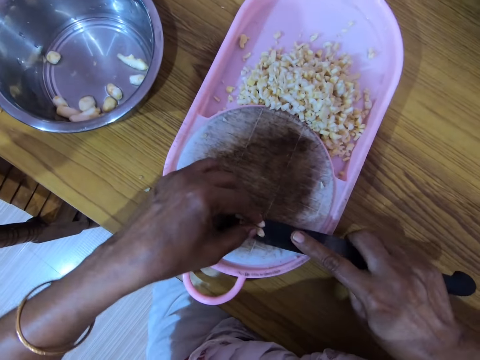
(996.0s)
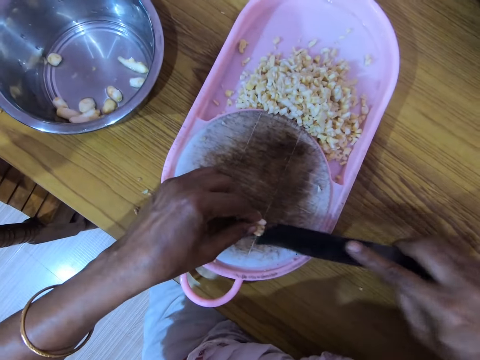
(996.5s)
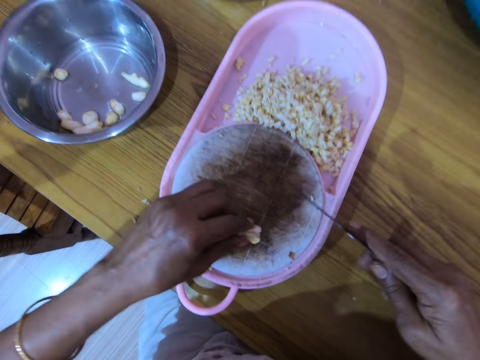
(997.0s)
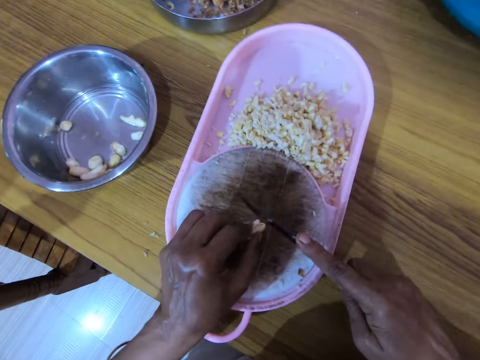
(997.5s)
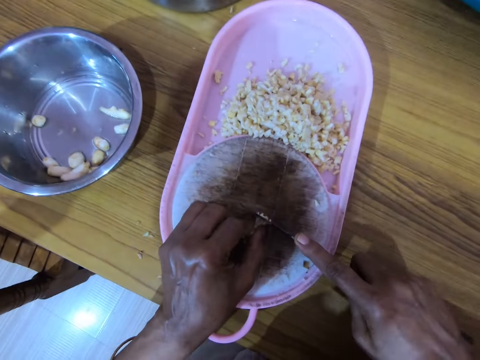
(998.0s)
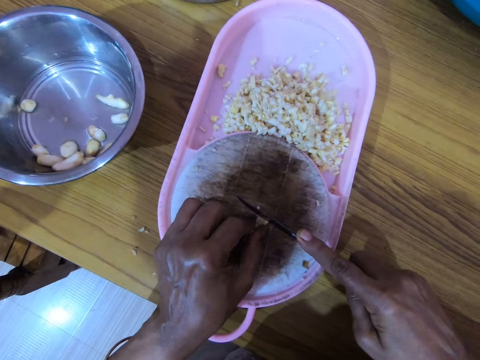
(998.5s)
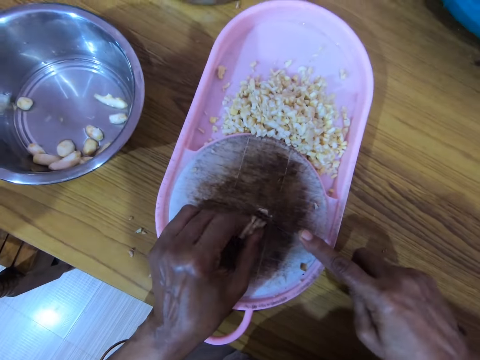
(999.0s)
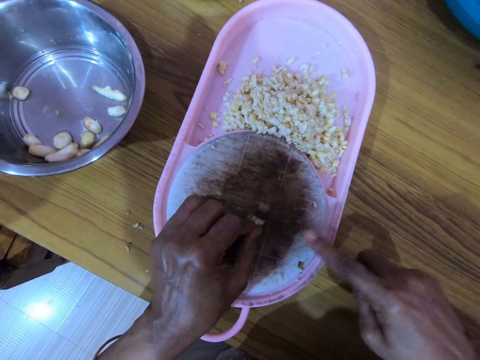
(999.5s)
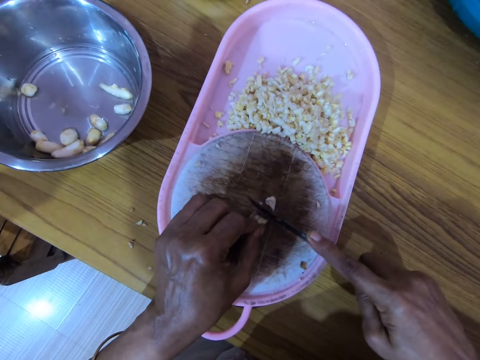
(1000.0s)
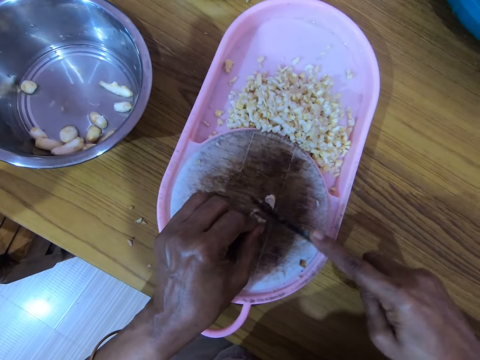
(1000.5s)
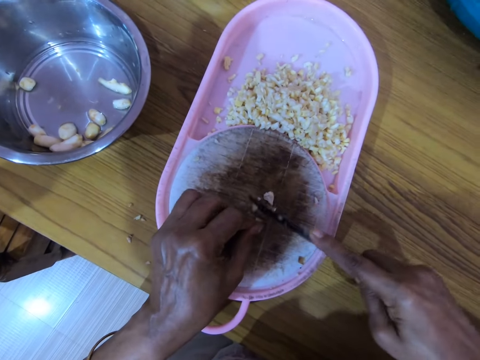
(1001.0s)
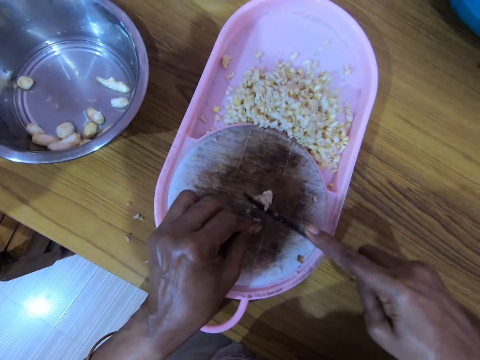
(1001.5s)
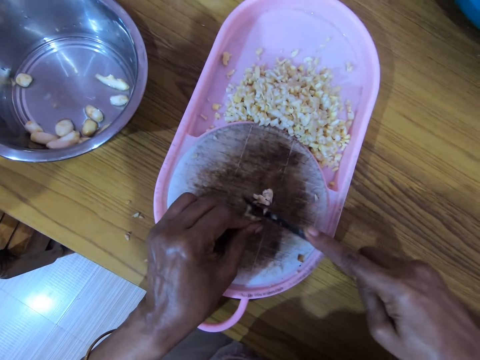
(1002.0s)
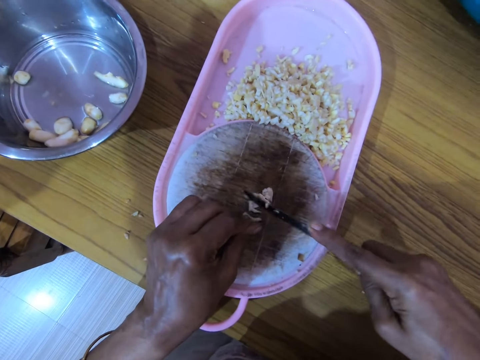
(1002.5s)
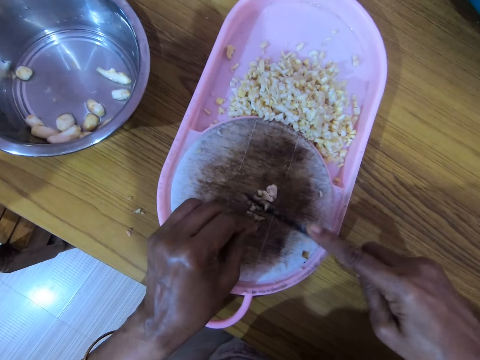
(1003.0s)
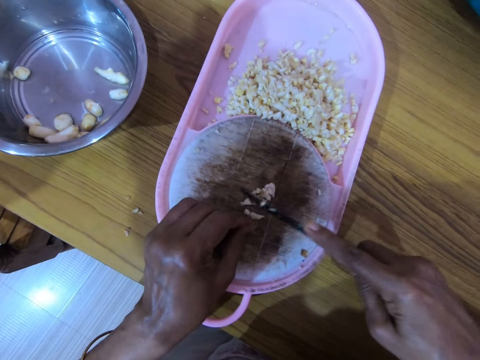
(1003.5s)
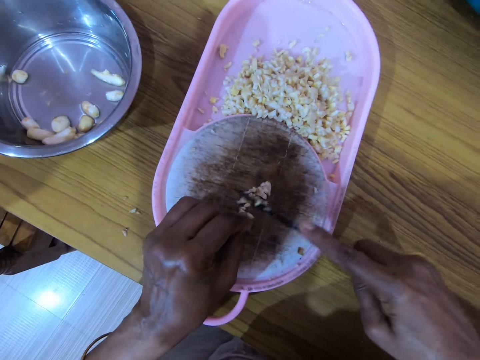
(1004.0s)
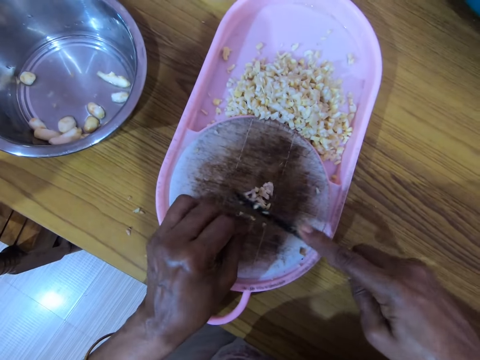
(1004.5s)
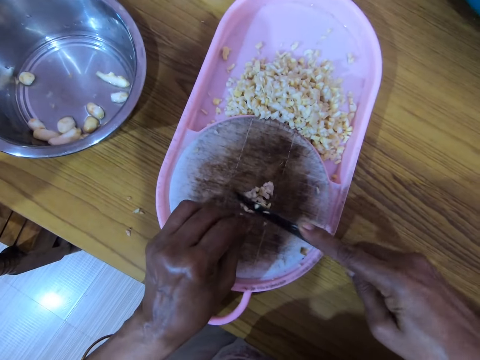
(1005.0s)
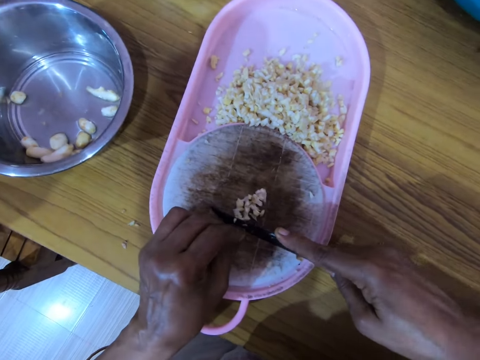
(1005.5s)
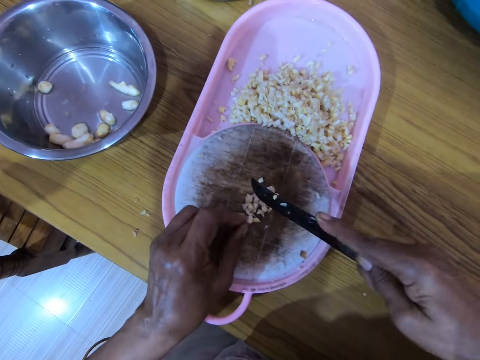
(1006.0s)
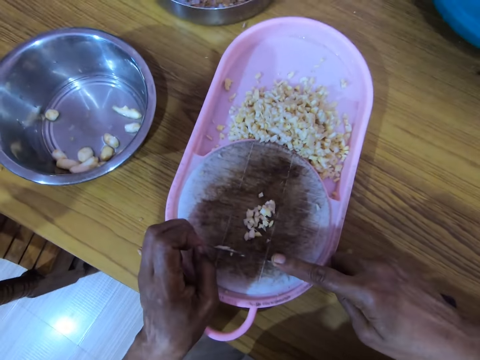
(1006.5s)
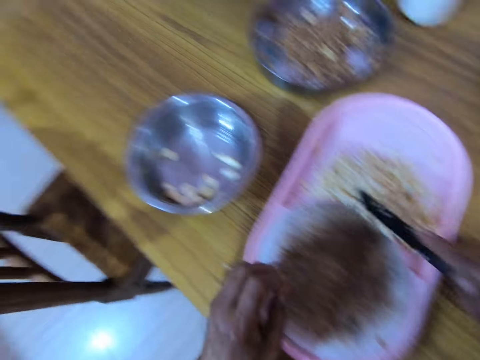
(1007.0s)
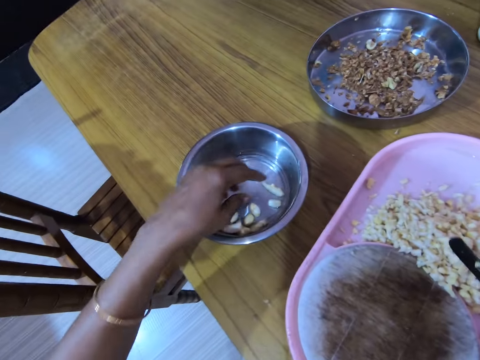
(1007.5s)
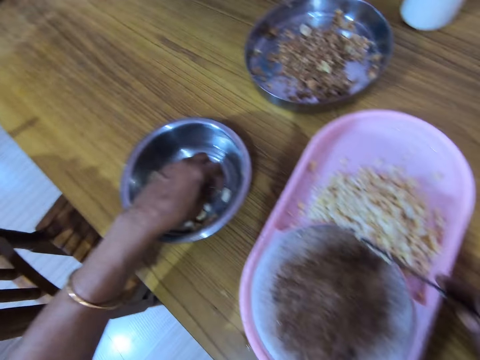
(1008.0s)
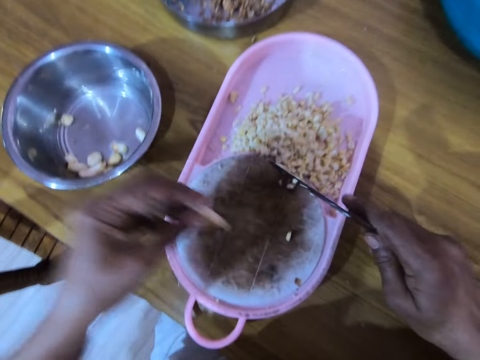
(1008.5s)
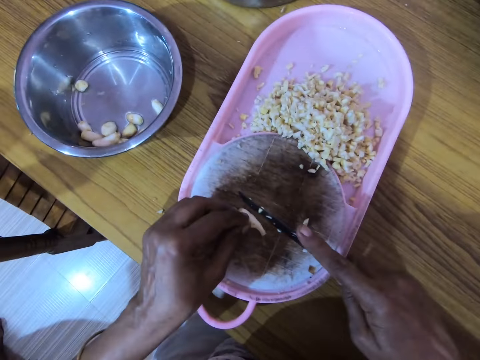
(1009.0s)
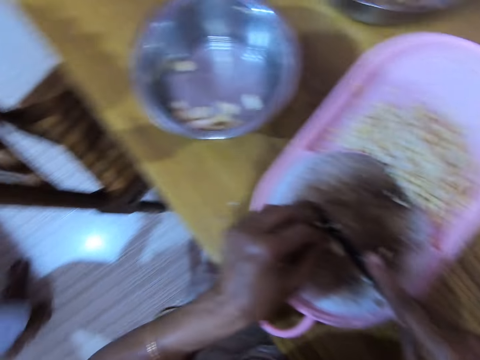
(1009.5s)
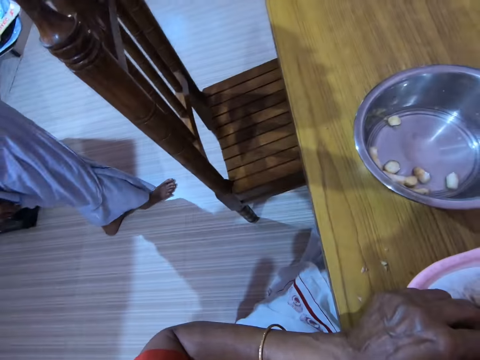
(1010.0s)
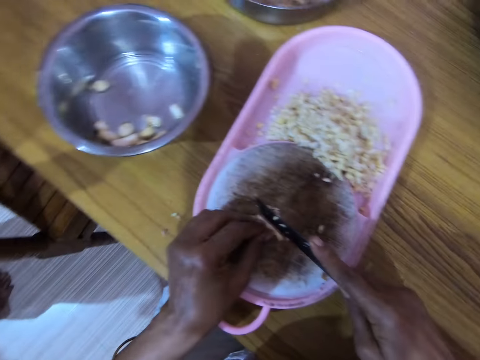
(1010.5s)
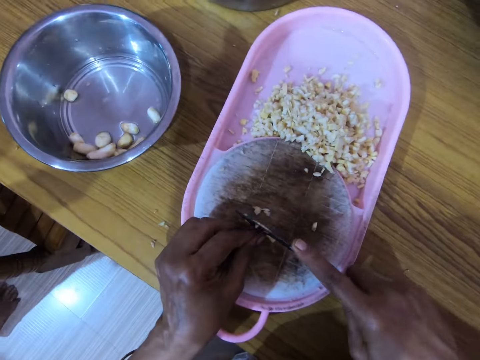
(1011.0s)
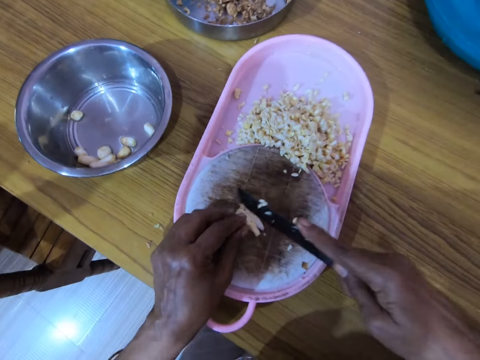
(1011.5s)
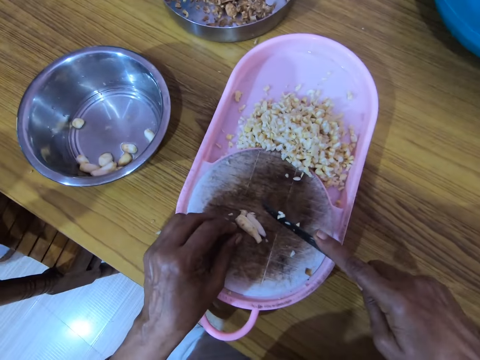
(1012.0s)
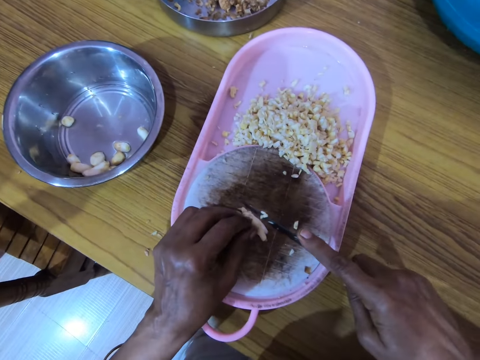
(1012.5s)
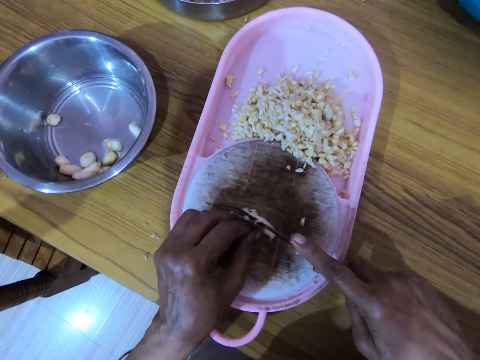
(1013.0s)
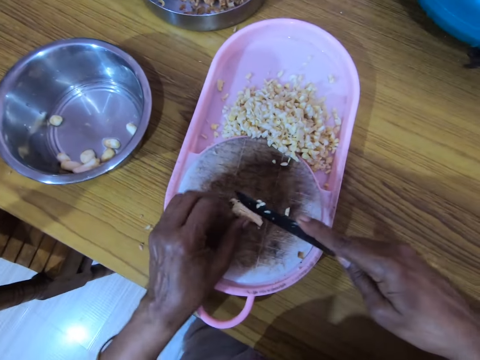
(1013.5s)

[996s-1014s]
The camera wearer pushes the ingredient in the bowl. They place the cashew nuts in the container. They pick a cashew nut. They chop the cashew nut with a knife. They interact with a lady.

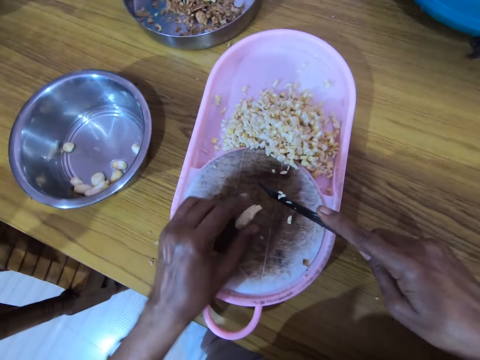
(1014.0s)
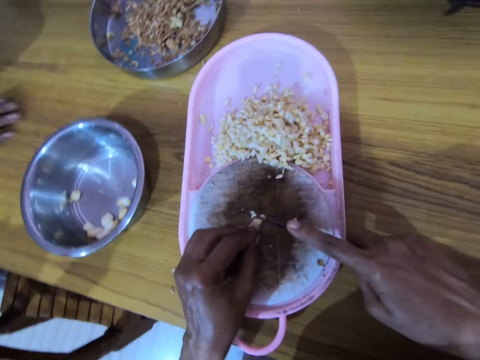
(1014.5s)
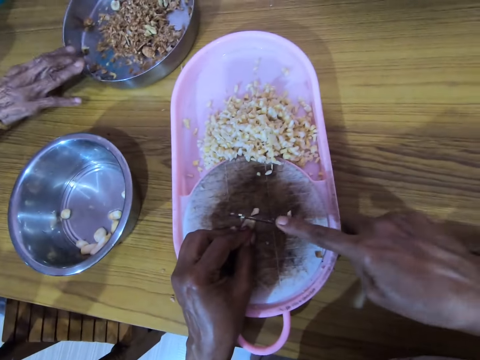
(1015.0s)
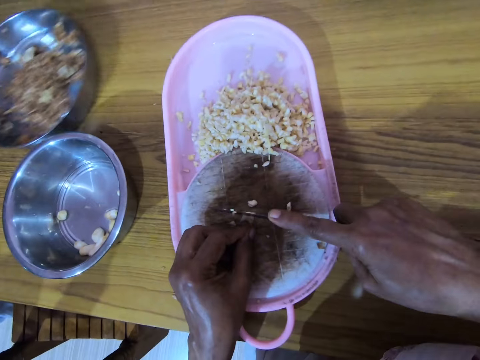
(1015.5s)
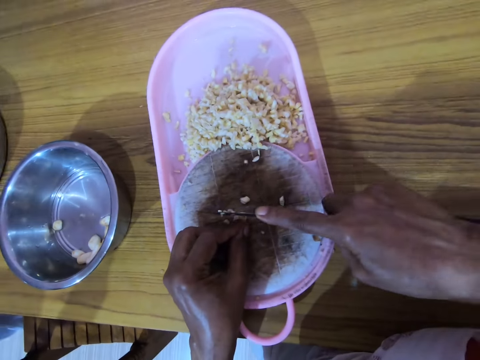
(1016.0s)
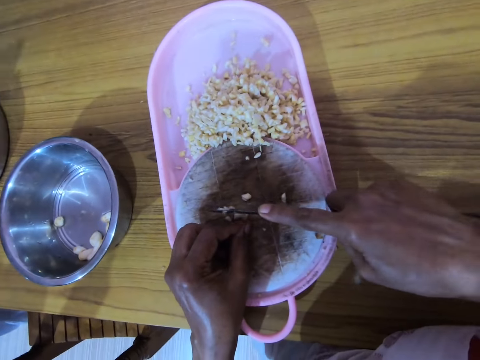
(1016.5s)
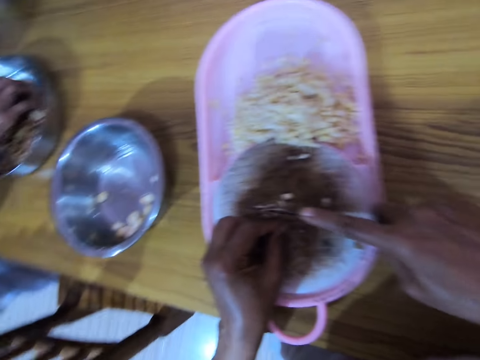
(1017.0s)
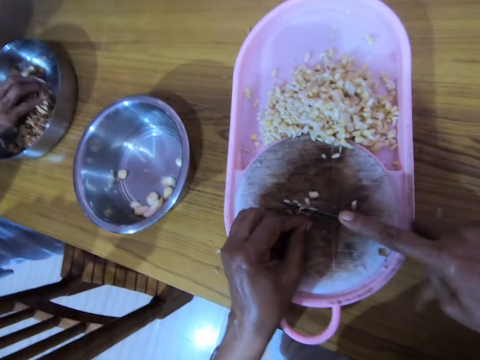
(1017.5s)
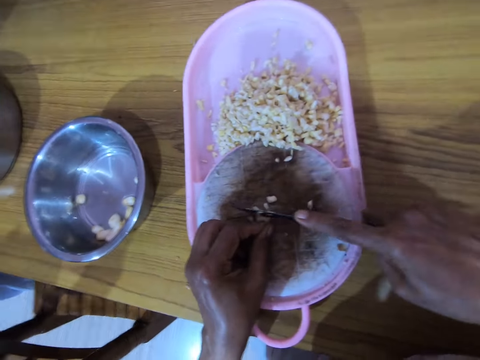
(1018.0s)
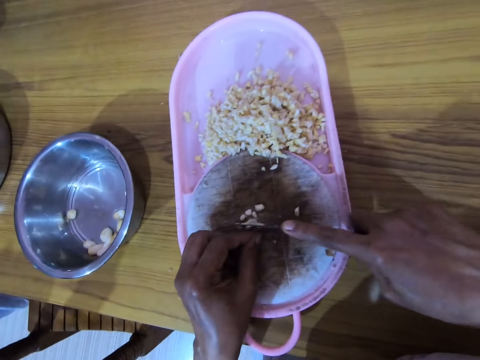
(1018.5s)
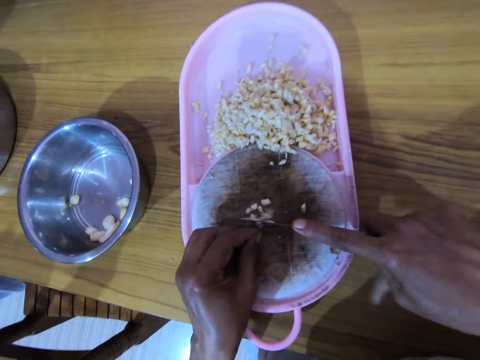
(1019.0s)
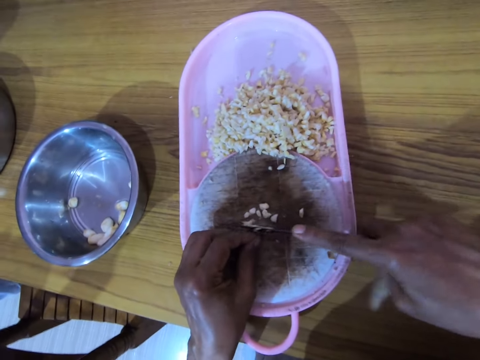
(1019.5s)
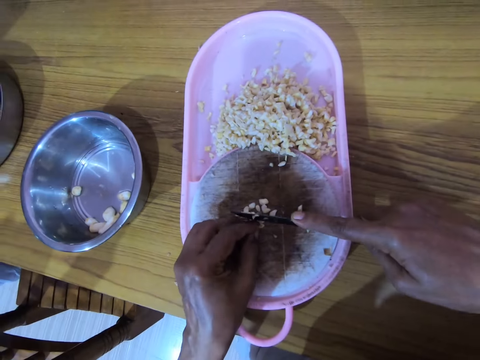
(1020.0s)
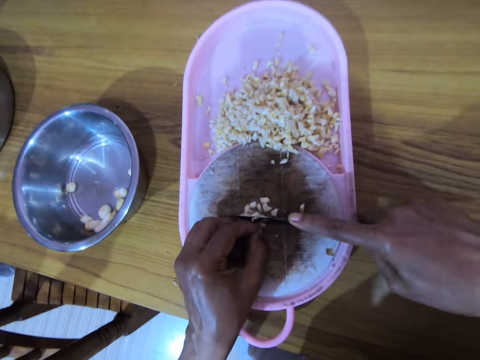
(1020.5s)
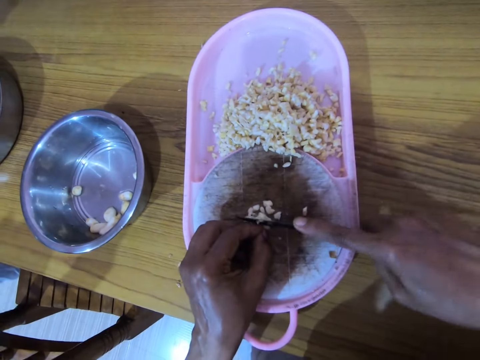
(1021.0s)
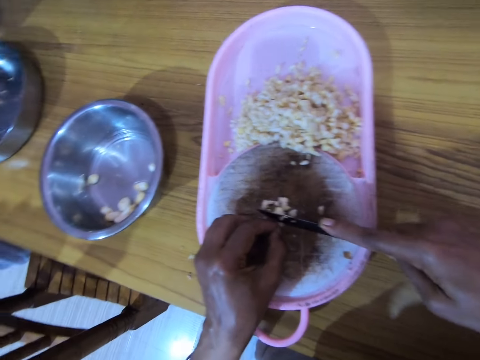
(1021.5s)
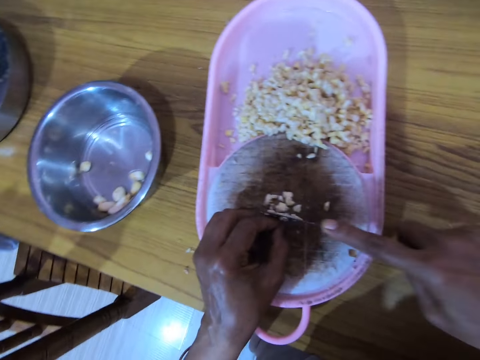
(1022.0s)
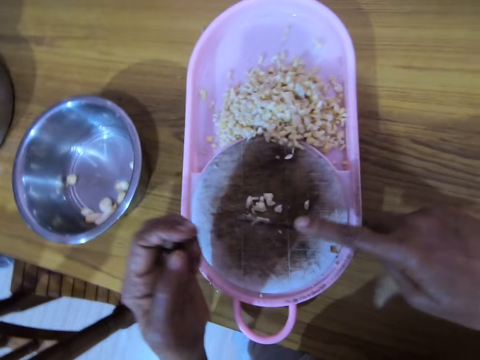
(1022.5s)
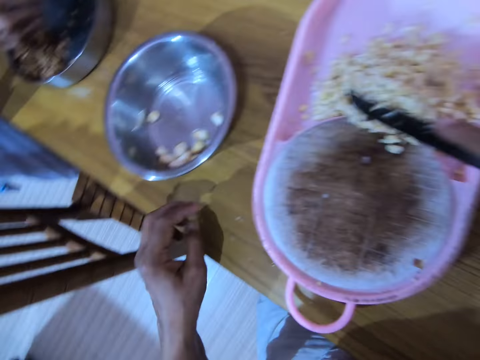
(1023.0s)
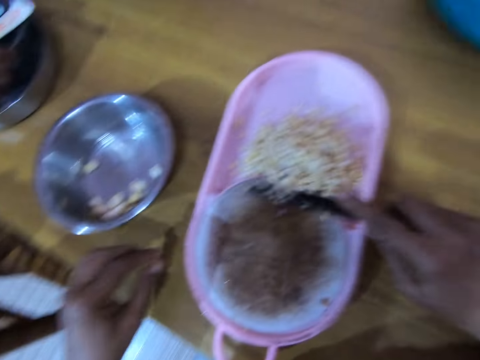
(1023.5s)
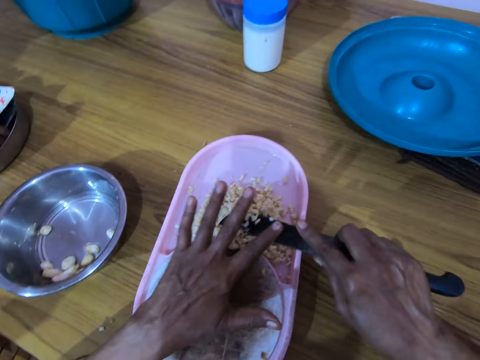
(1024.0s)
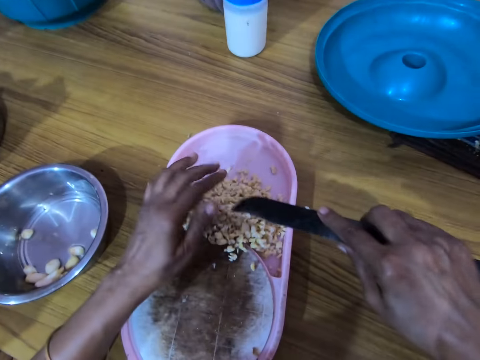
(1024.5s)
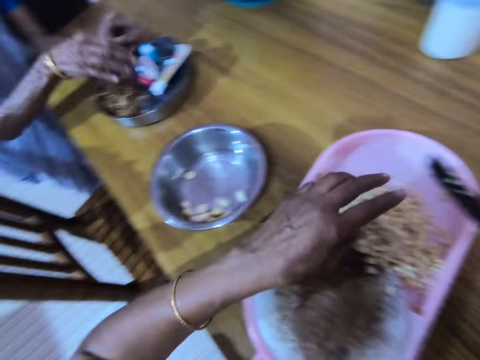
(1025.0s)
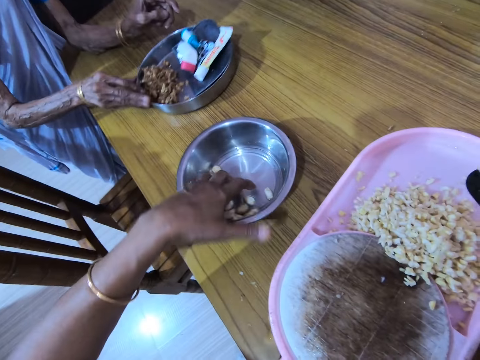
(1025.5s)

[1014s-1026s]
The camera wearer cuts the ingredient. They interact with a lady. They cut the ingredient. They interact with the lady. They place the cashew nuts in the container. They wipe the ingredients in the knife. They interact with the lady.
